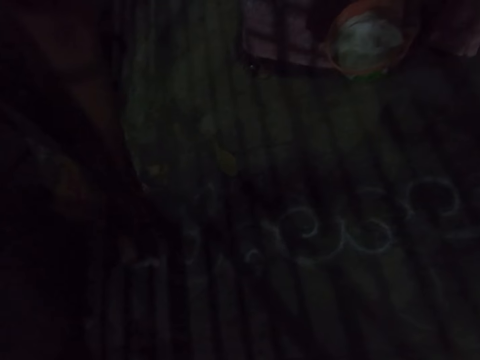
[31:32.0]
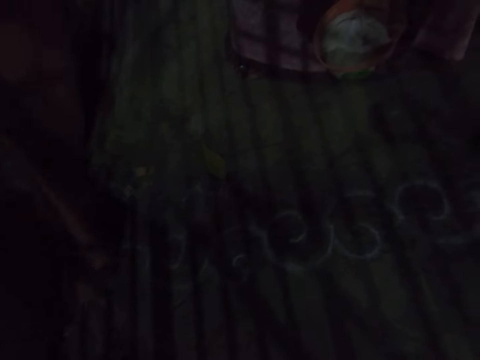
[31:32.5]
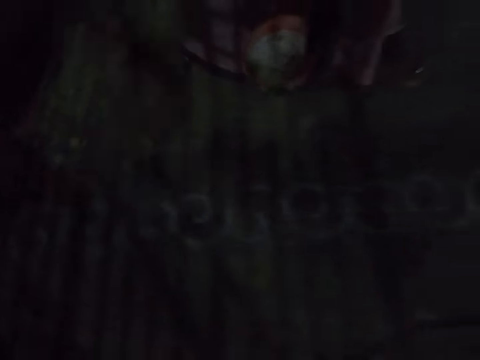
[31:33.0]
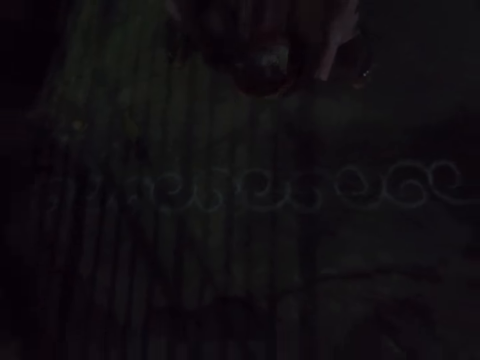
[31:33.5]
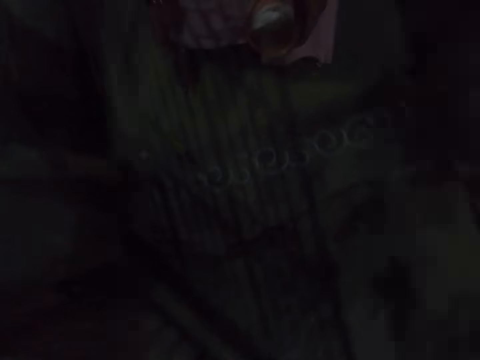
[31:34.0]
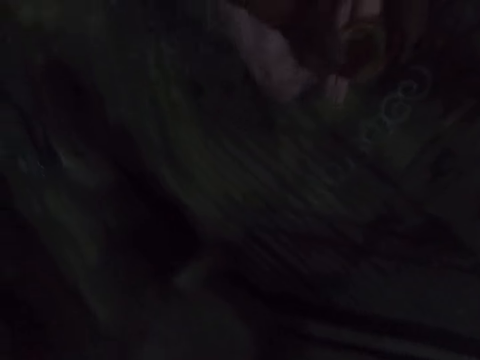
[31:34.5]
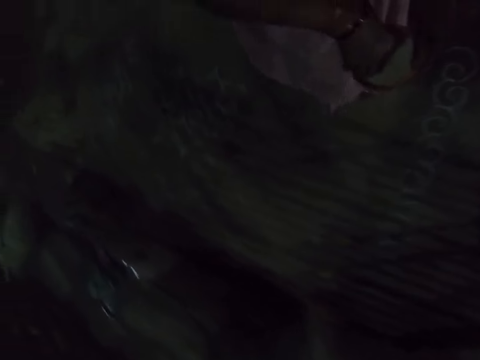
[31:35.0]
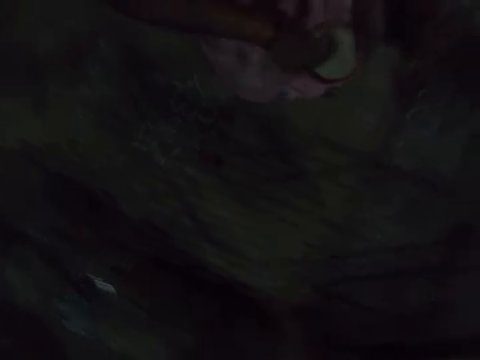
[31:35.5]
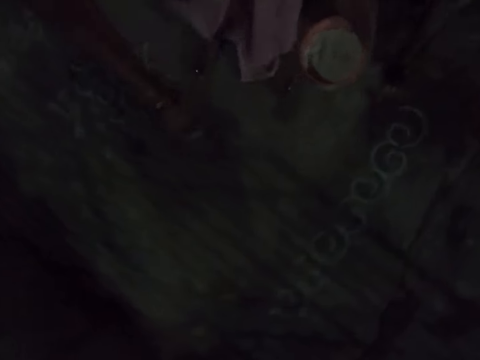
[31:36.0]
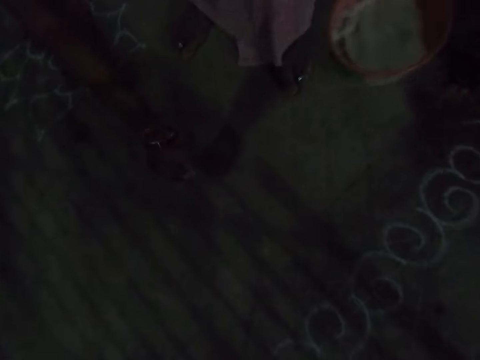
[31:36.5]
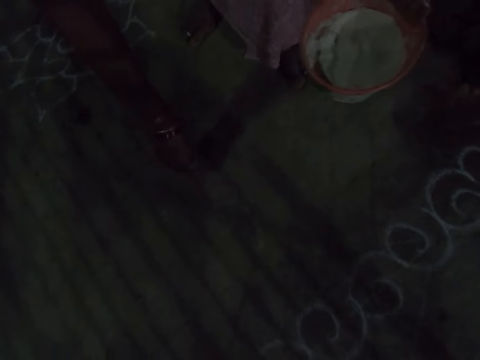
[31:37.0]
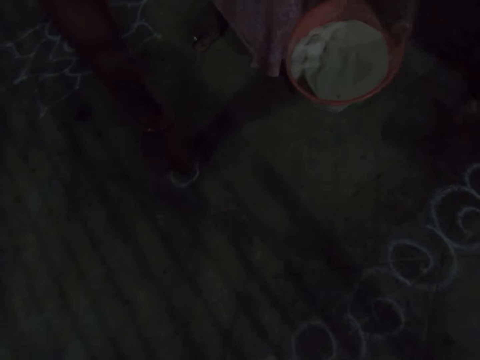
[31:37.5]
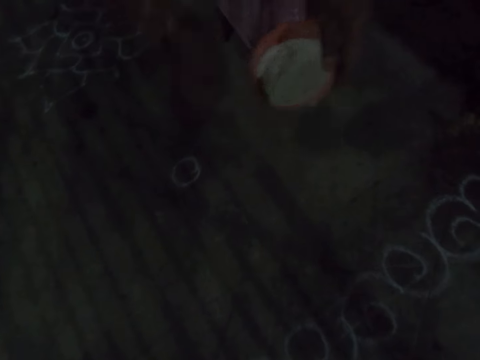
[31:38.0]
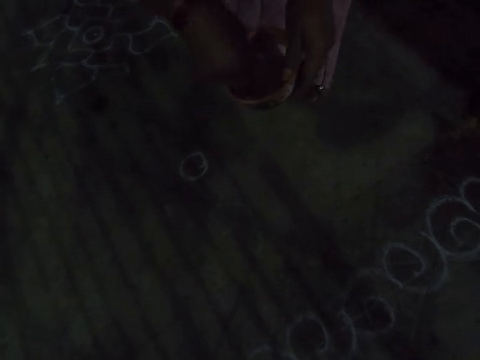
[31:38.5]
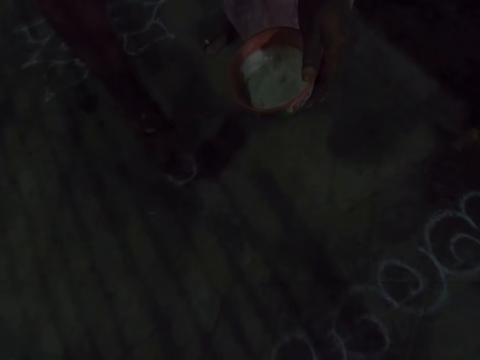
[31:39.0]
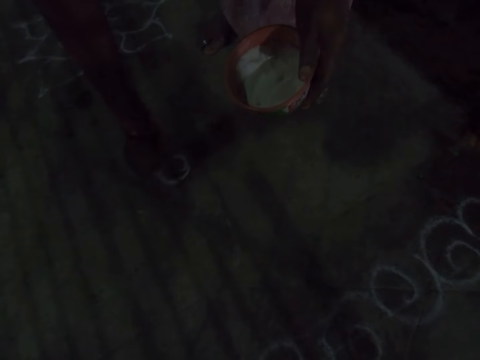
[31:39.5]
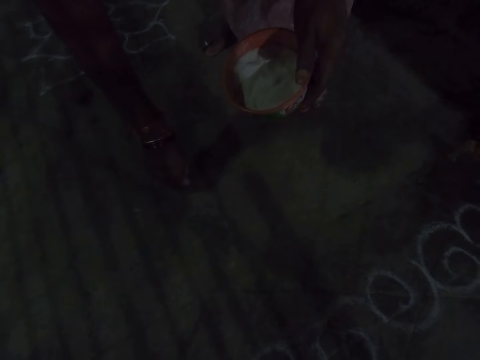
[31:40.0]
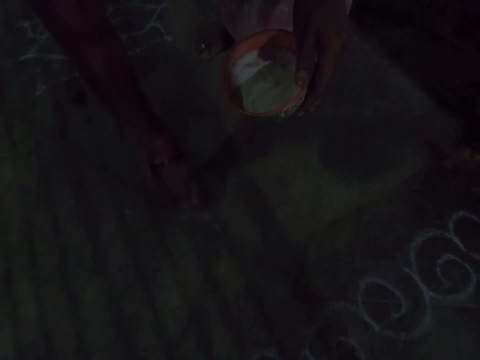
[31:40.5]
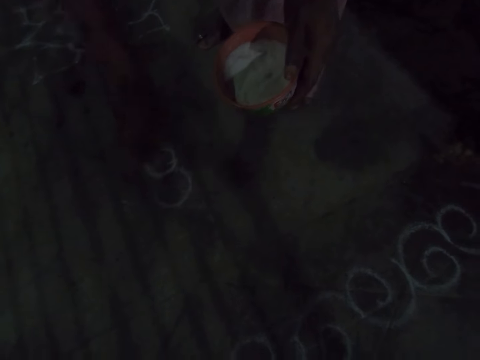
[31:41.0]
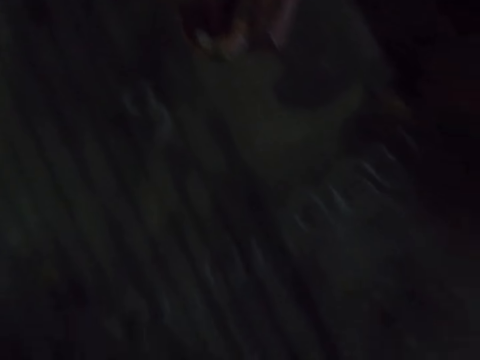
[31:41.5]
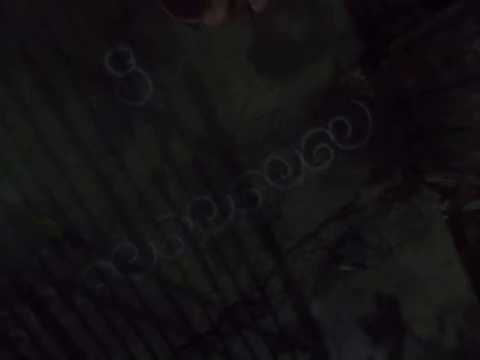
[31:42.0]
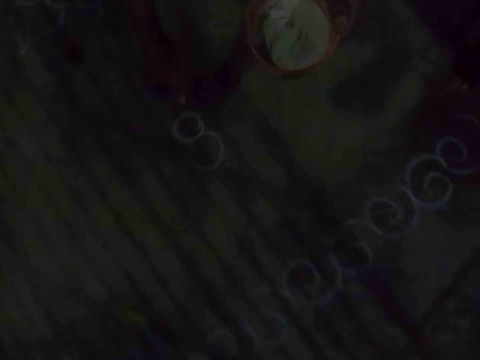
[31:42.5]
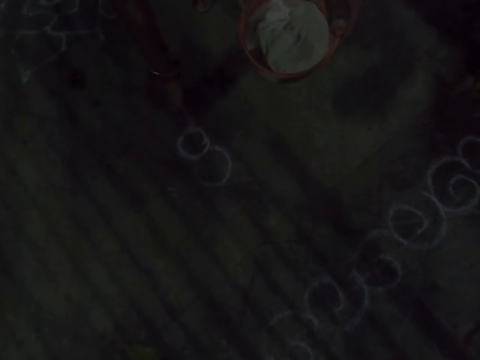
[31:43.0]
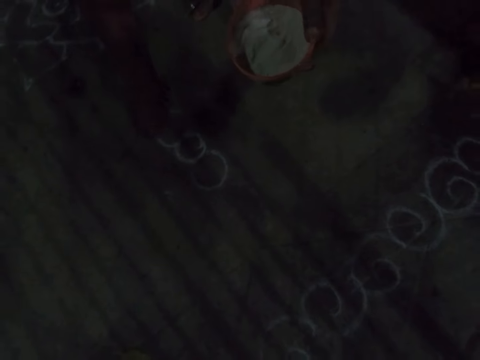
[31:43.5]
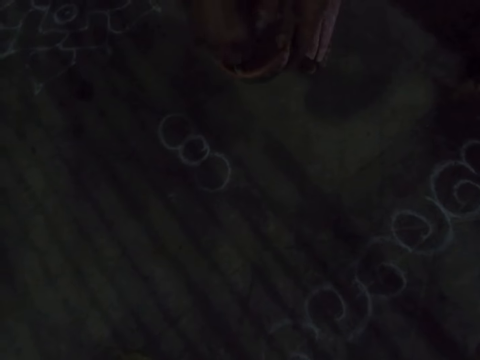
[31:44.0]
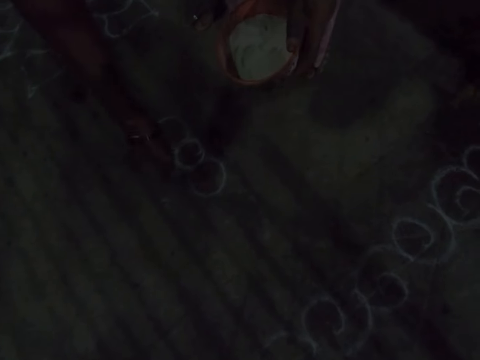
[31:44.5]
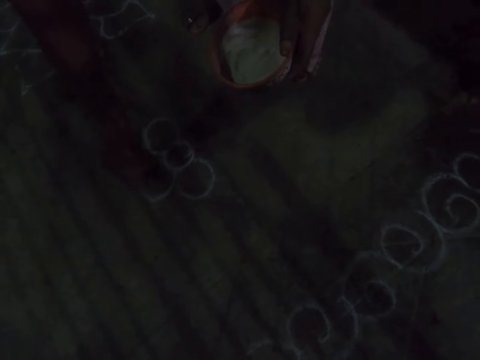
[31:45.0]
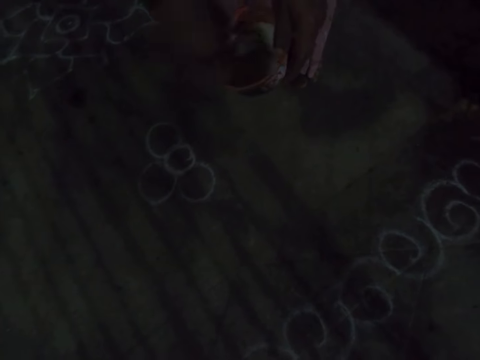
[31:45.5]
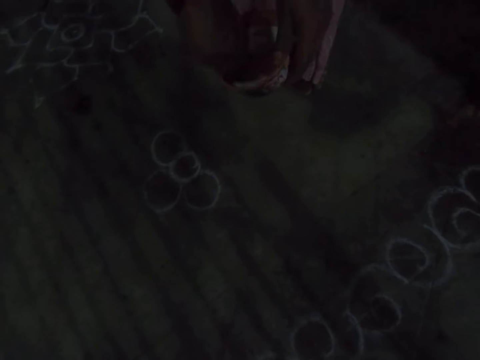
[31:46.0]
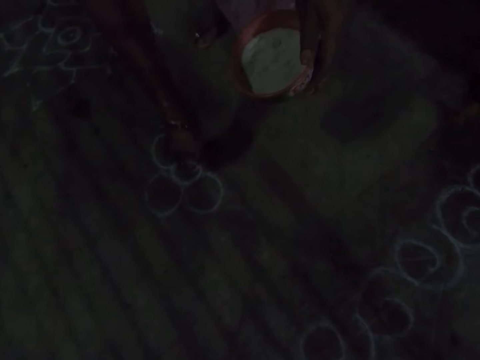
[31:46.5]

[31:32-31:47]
The camera wearer draws the flower on the floor. They scoop the whitewash paint in the bowl in the tray. They stand on the floor. They move around. They draw the flower on the floor. They scoop the whitewash paint in the bowl in the tray. They draw the flower on the floor. They scoop the whitewash paint in the bowl in the tray. They draw the flower on the floor. They scoop the whitewash paint in the bowl in the tray. They draw the flower on the floor. They draw flowers on the floor with the dust. They dip an object in the powder. They scoop the dust in the bowl.

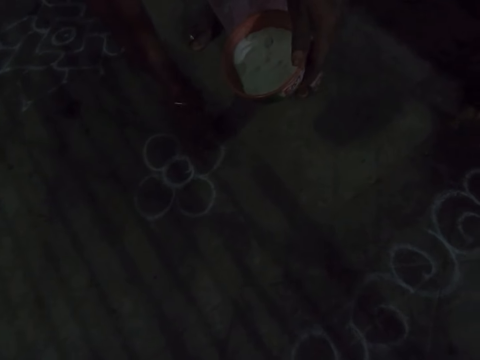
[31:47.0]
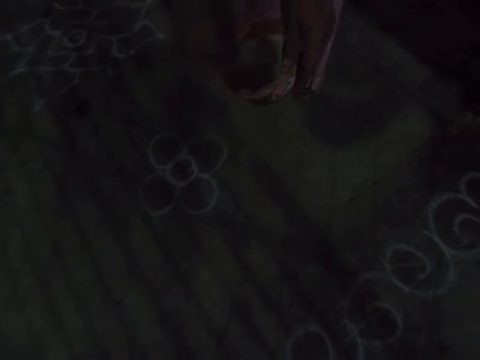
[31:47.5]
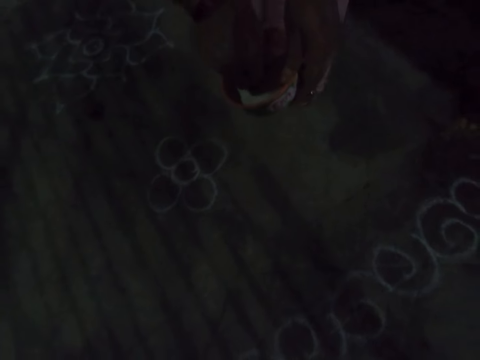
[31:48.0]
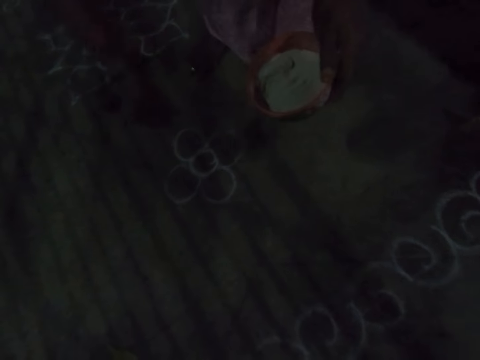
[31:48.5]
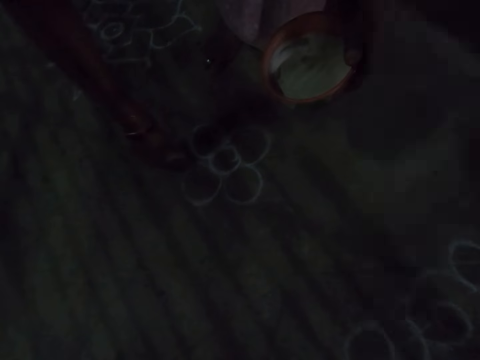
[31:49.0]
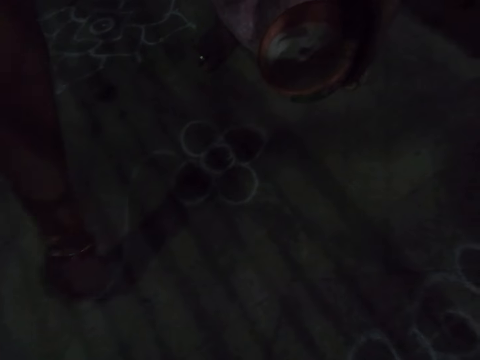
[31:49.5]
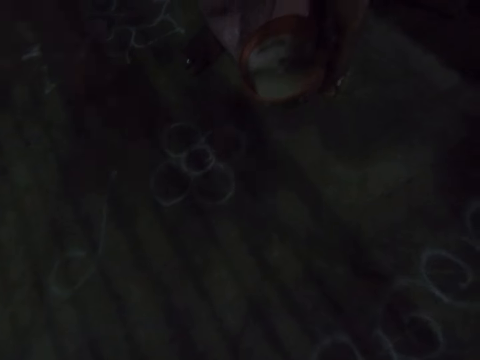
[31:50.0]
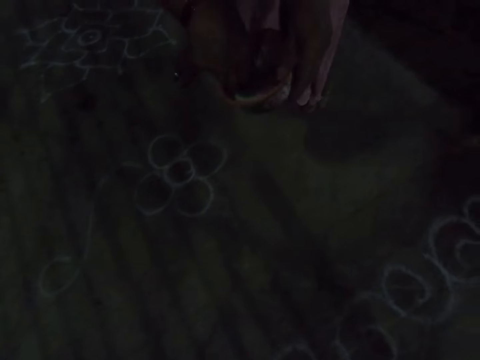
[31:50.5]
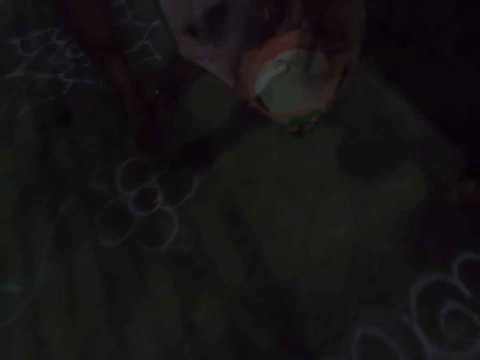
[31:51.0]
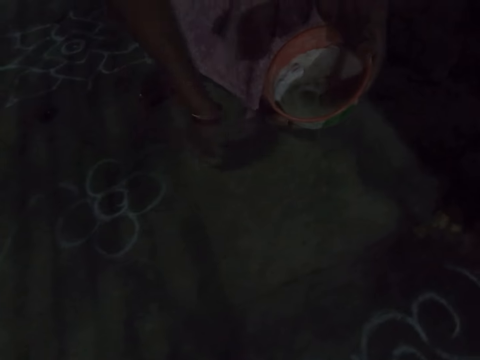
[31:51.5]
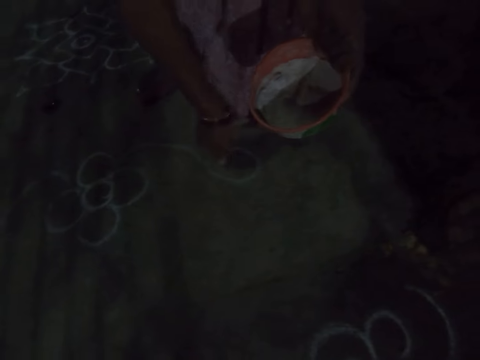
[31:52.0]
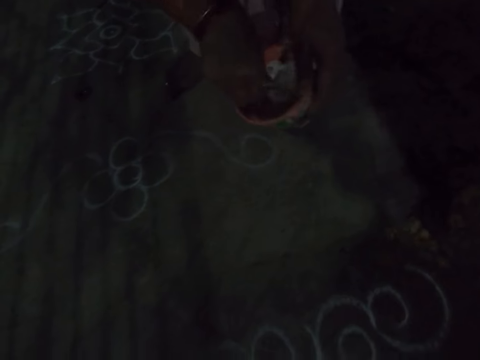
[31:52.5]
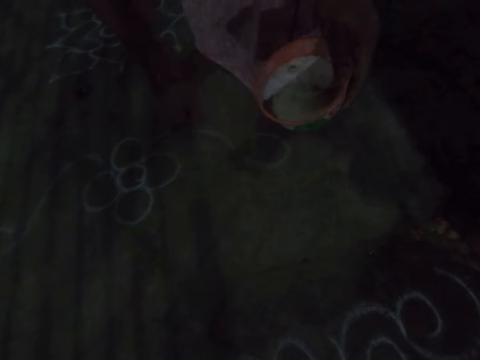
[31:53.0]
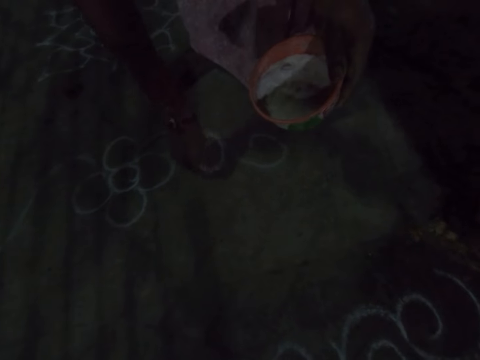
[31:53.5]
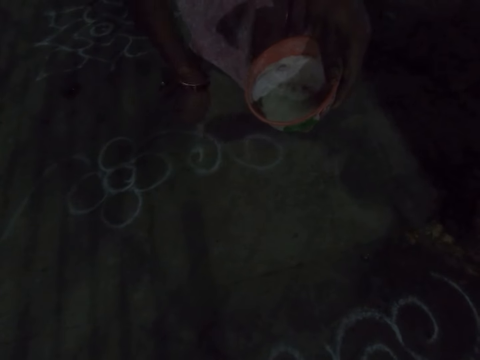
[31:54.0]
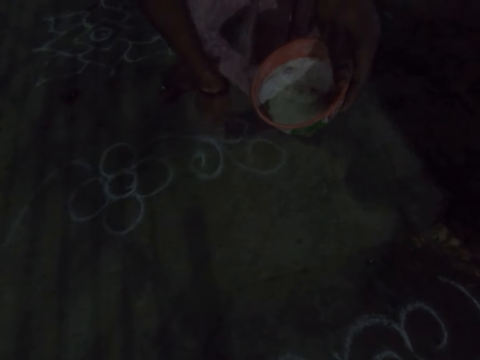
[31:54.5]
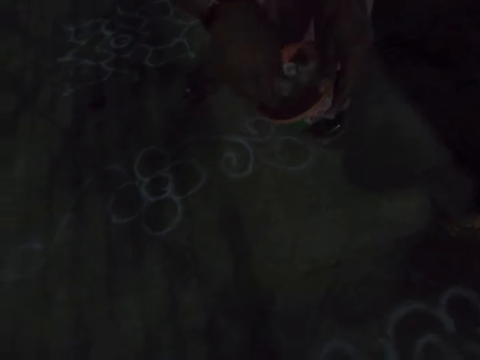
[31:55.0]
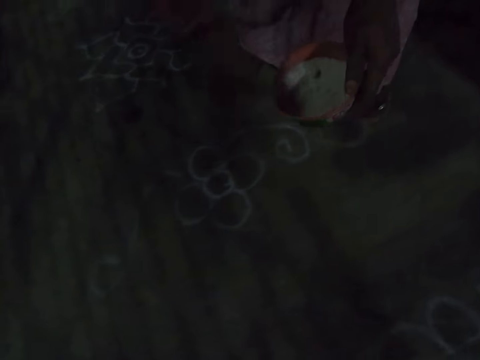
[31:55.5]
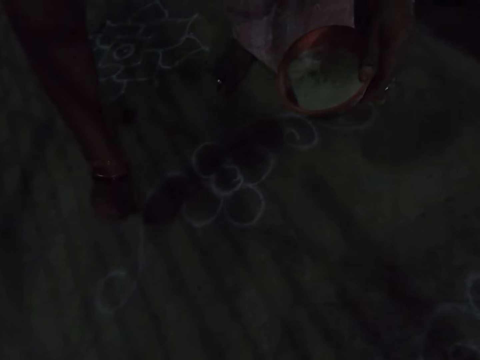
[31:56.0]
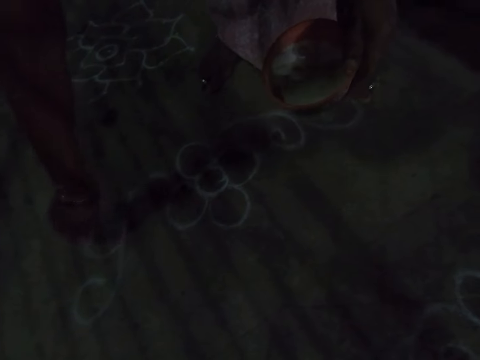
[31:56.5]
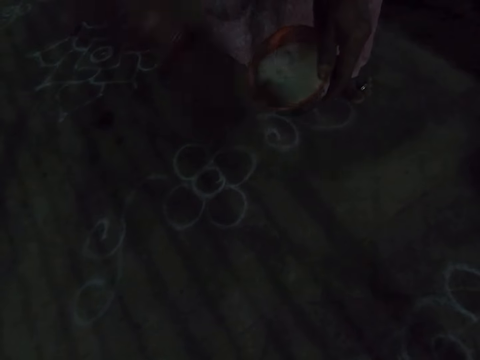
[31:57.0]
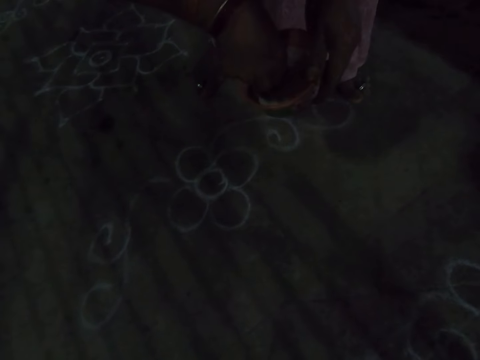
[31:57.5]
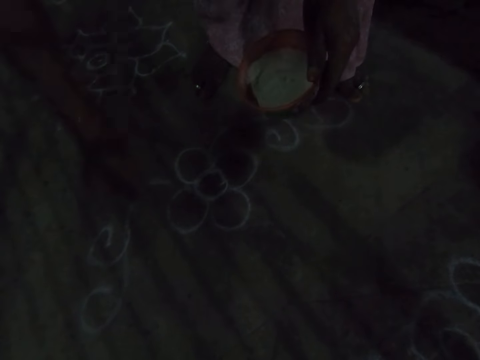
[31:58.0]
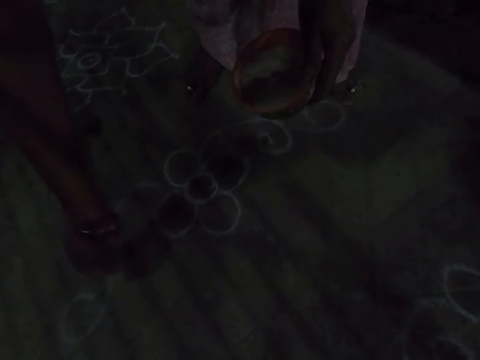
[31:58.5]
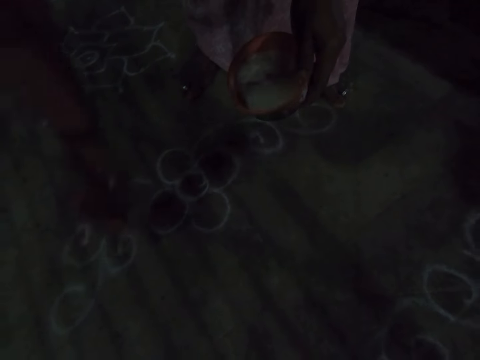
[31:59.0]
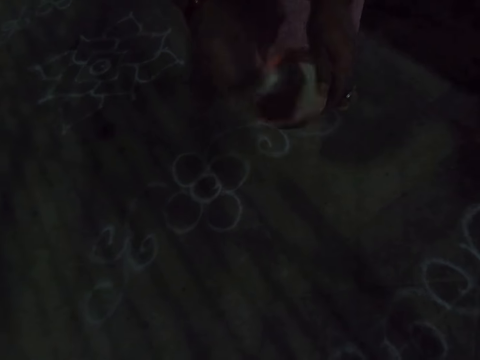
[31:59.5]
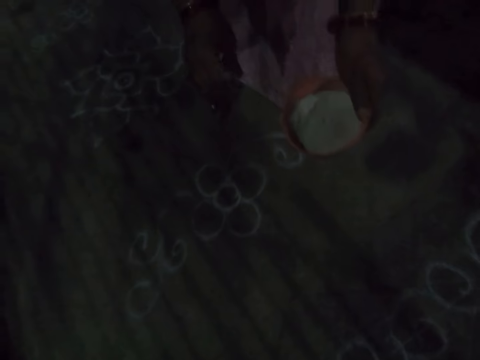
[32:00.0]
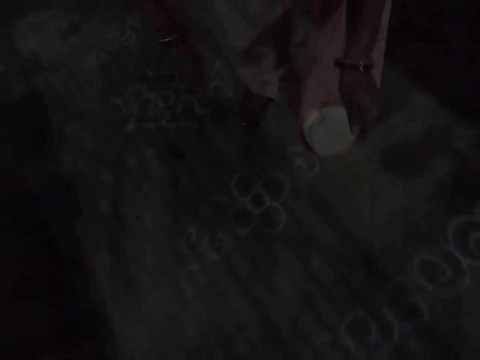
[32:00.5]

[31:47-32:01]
The camera wearer draws flowers on the floor with the dust. They dip an object in the powder. They scoop the dust in the bowl. They draw flowers on the floor with the dust. They dip the object in the powder. They scoop the dust in the bowl. They draw flowers on the floor with the dust. They dip the object in the powder. They scoop the dust in the bowl. They draw flowers on the floor with the dust. They dip the object in the powder. They scoop the dust in the bowl. They draw flowers on the floor with the dust. They dip the object in the powder. They draw on the floor. They dip the object in the powder.
